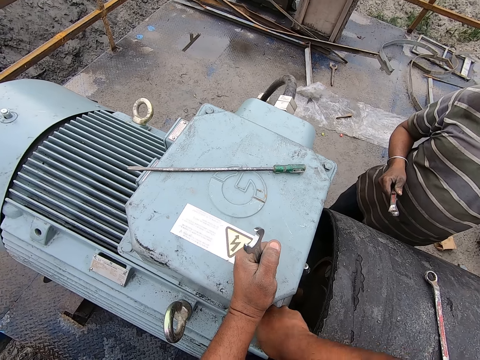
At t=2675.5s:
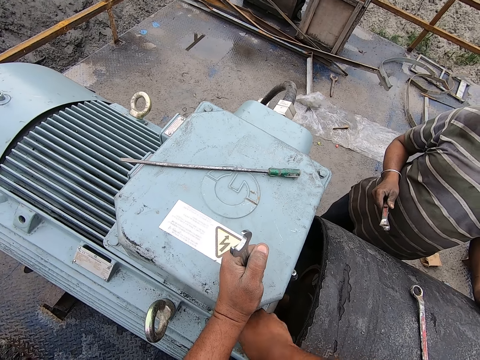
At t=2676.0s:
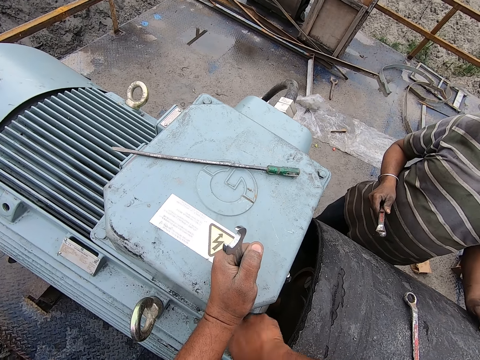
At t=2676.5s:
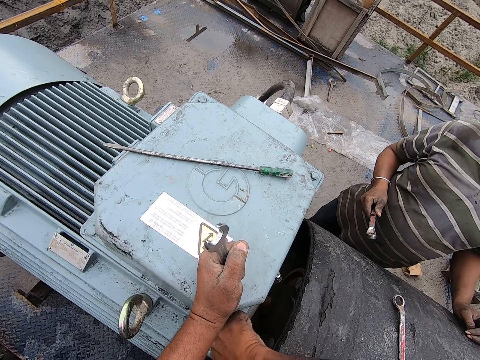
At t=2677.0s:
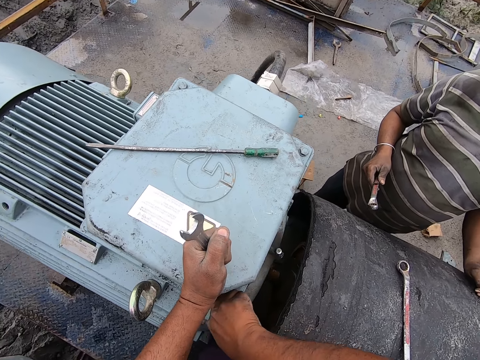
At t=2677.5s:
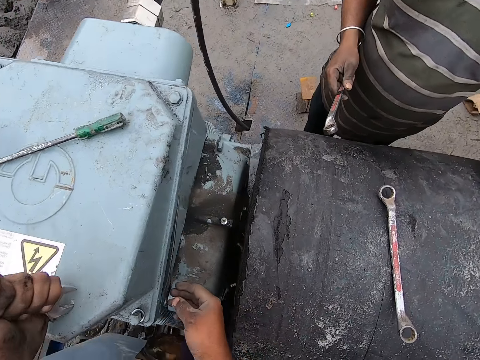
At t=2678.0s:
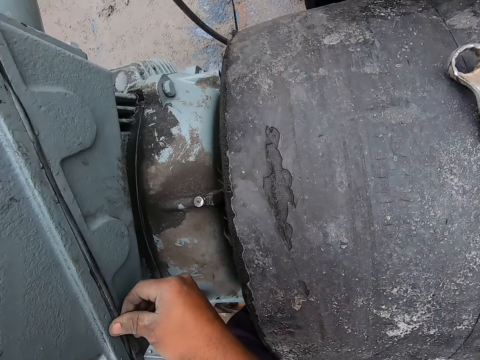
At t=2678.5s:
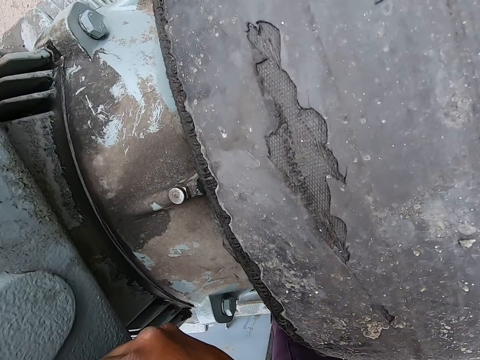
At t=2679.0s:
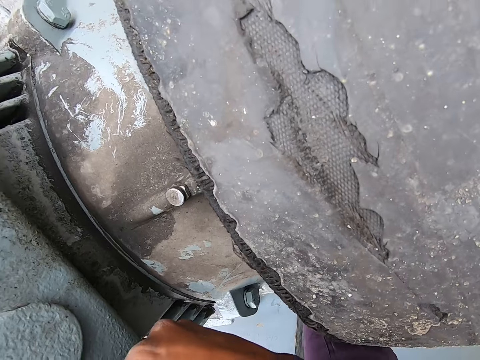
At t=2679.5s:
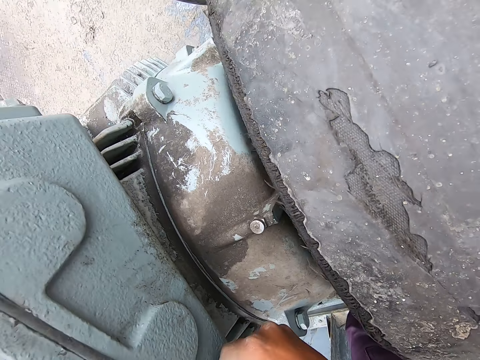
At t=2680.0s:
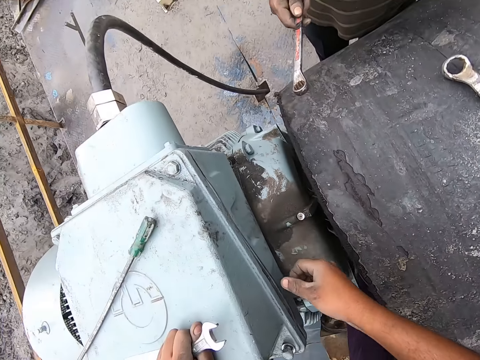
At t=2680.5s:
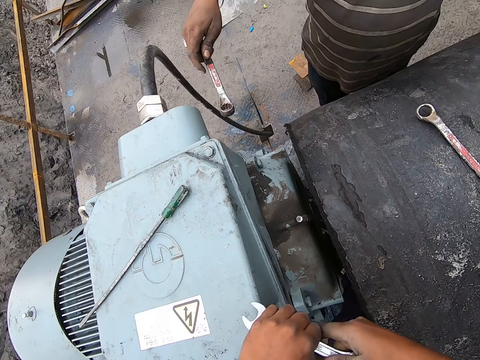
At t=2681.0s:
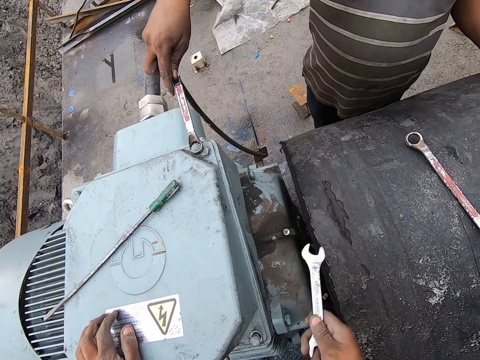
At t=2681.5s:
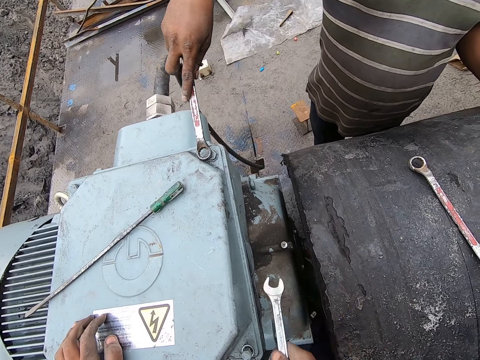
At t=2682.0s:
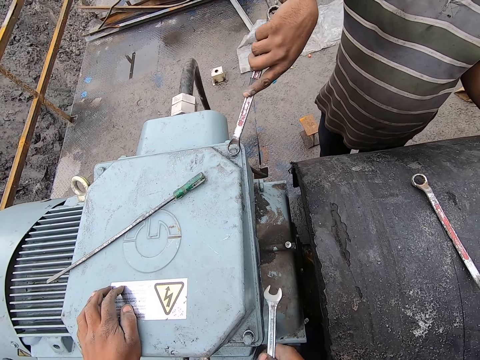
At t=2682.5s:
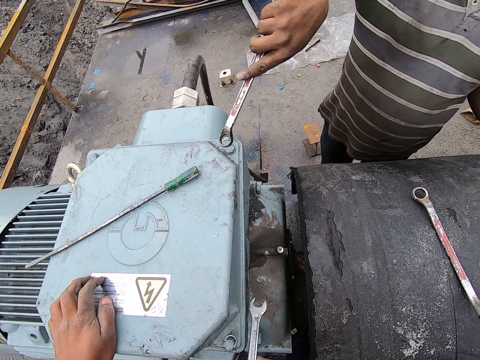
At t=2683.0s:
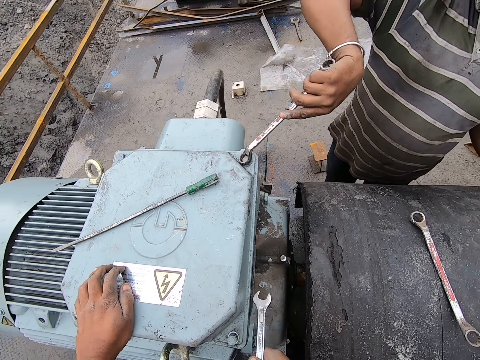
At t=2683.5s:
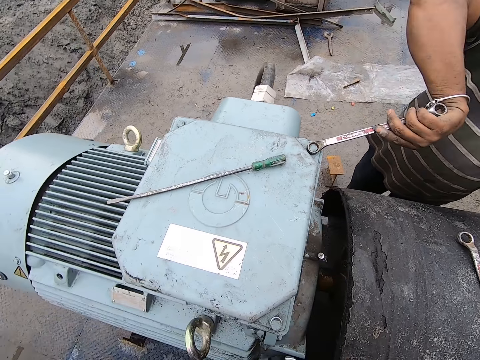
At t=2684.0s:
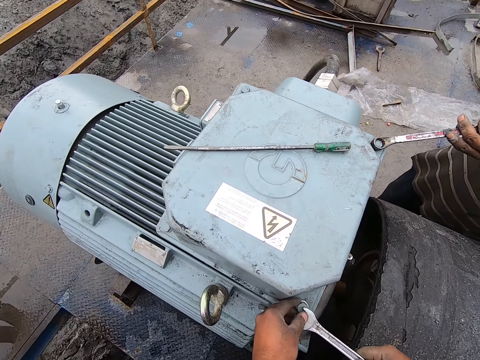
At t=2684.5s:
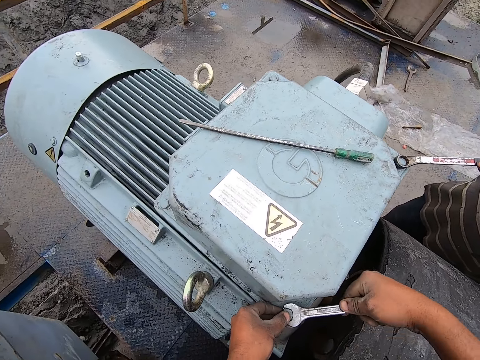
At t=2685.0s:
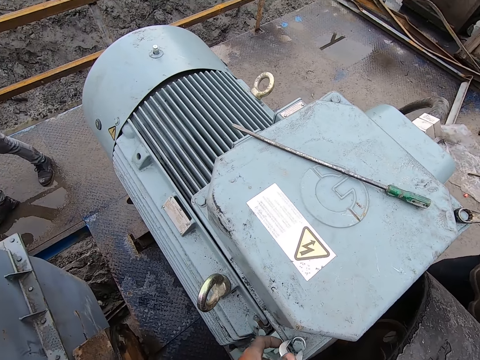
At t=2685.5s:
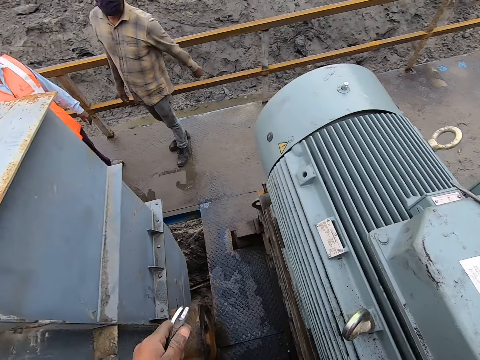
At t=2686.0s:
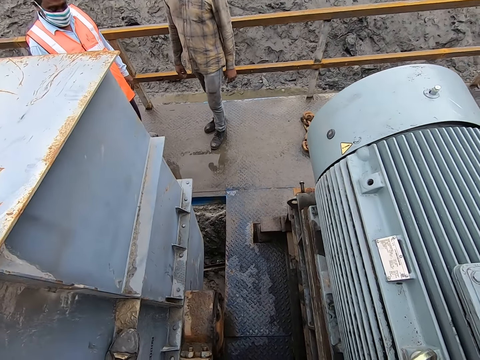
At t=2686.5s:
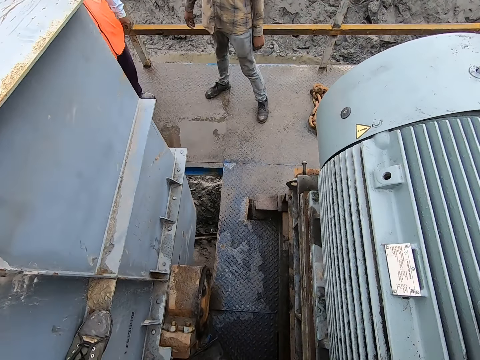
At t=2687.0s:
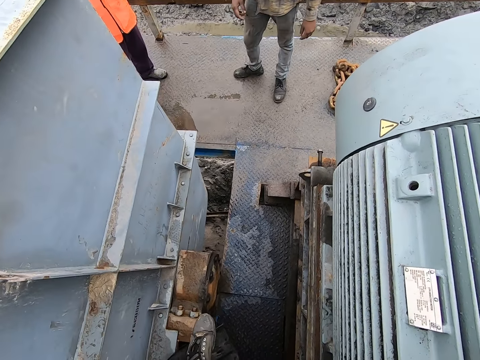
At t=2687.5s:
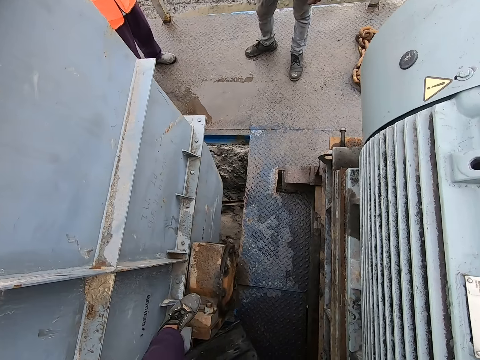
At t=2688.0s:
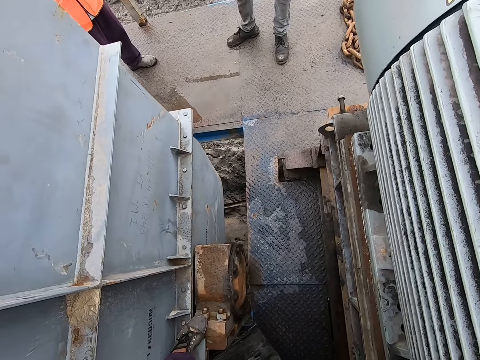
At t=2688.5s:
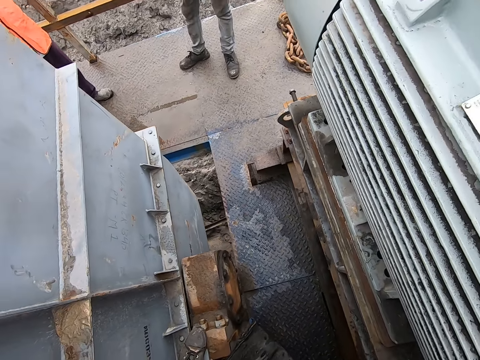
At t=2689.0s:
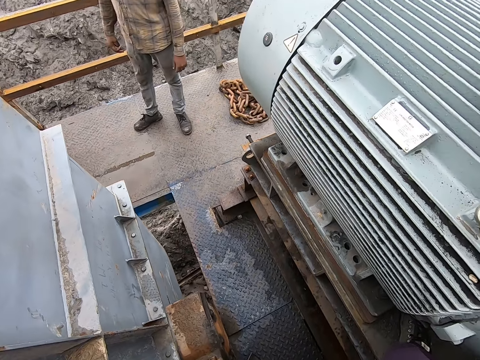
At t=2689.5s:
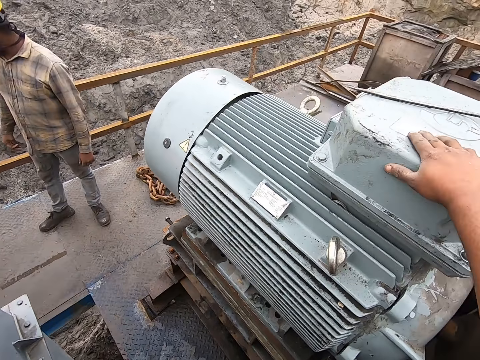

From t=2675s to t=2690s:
The camera wearer tightens the machine. They touch the rubber between the metal. They hit the engine cover with the wrench. They tighten the steel bolt with the wrench. They step on the metal below.

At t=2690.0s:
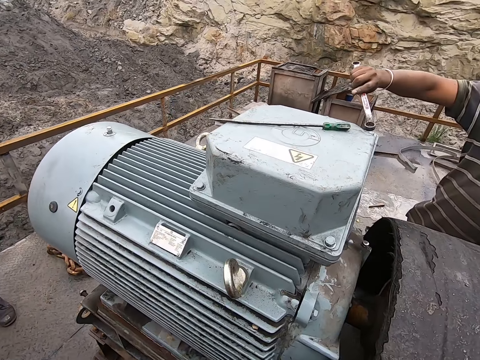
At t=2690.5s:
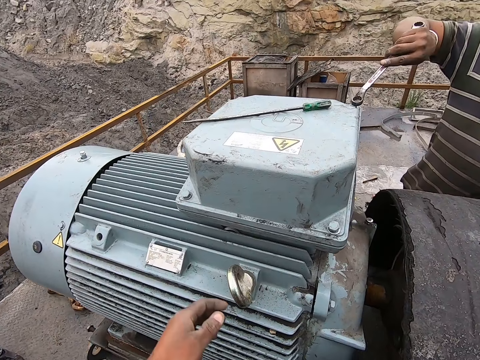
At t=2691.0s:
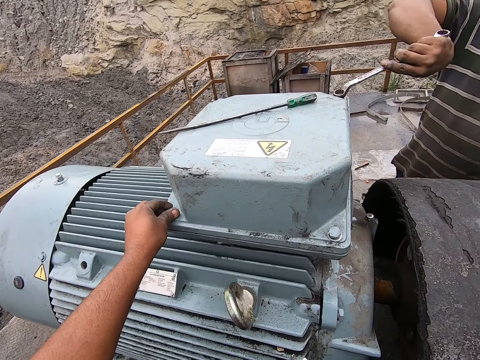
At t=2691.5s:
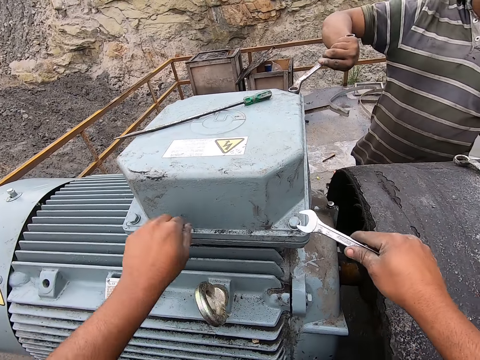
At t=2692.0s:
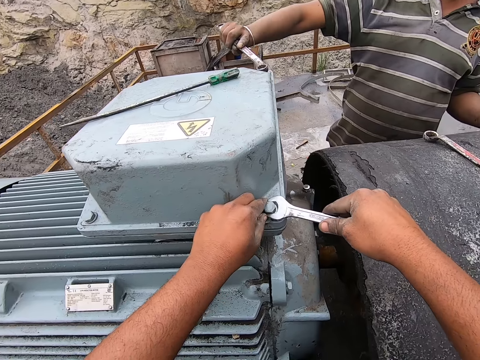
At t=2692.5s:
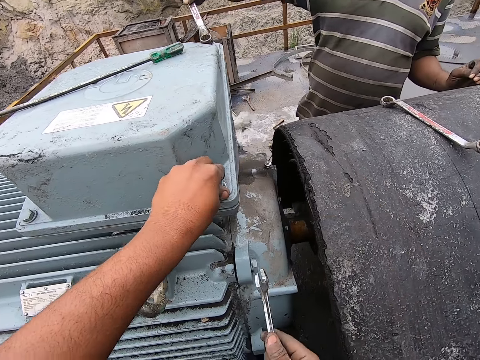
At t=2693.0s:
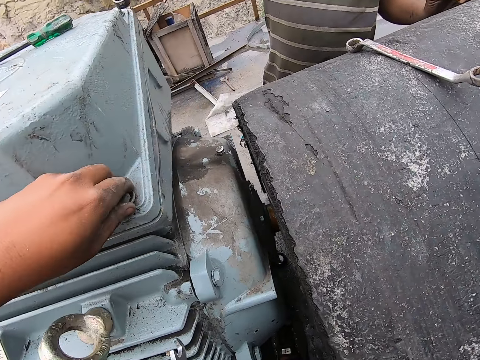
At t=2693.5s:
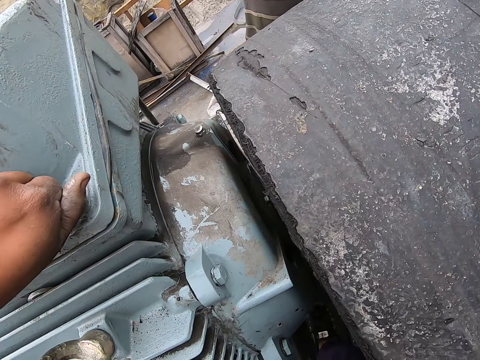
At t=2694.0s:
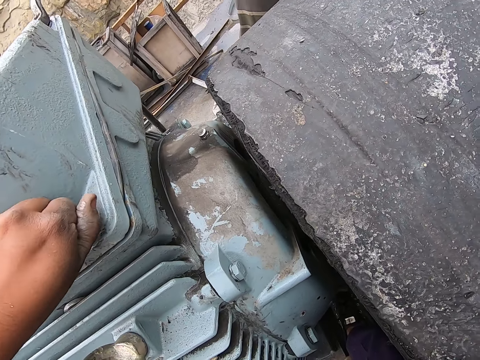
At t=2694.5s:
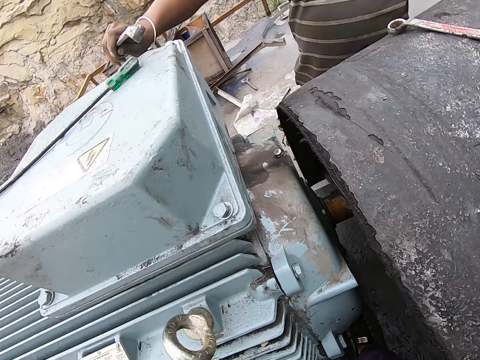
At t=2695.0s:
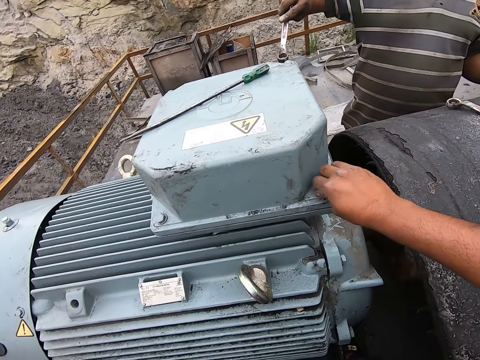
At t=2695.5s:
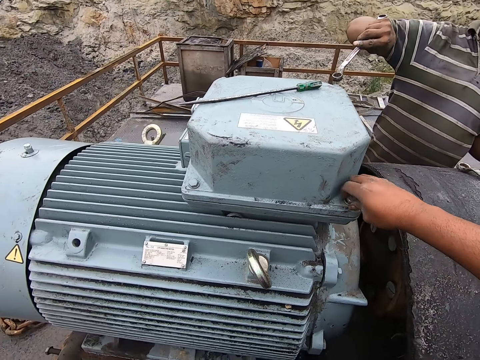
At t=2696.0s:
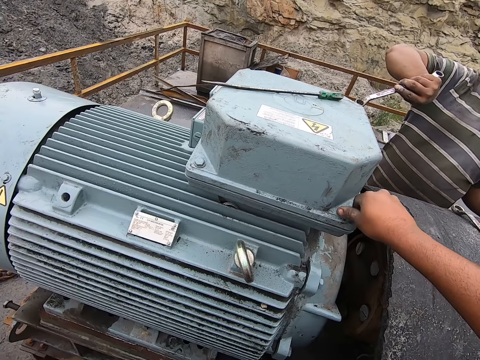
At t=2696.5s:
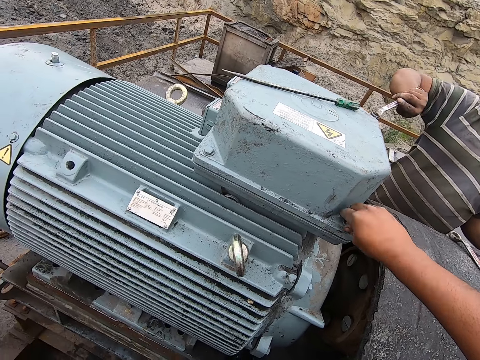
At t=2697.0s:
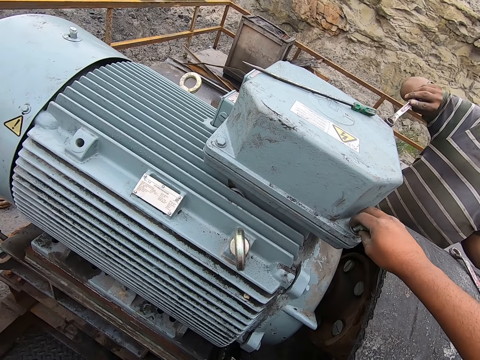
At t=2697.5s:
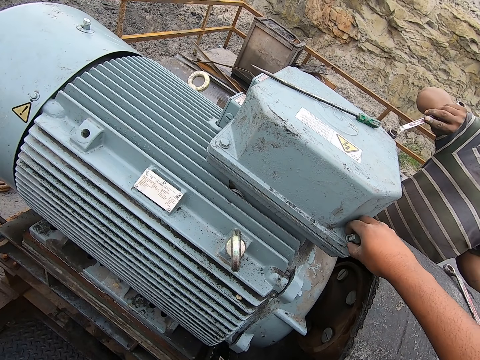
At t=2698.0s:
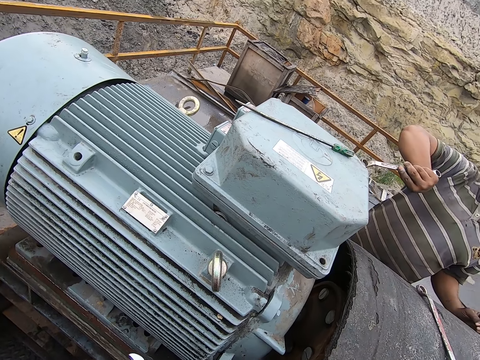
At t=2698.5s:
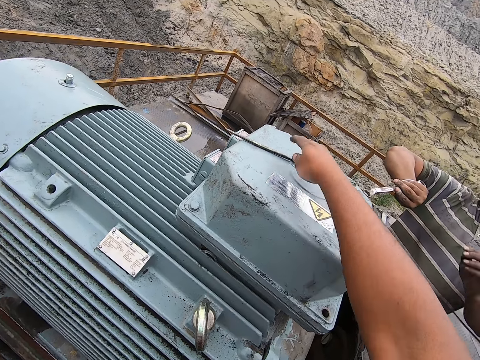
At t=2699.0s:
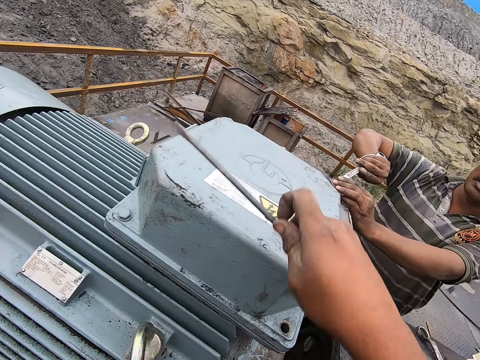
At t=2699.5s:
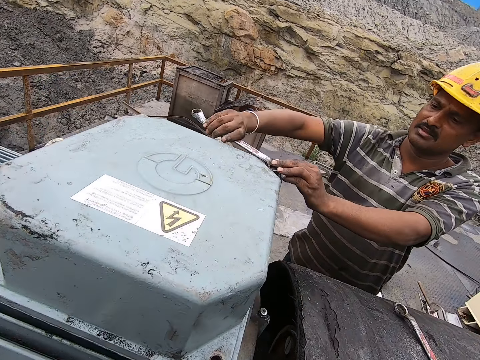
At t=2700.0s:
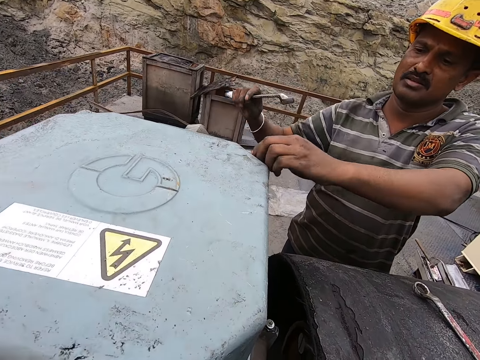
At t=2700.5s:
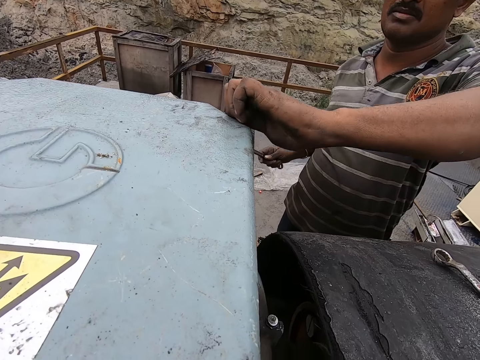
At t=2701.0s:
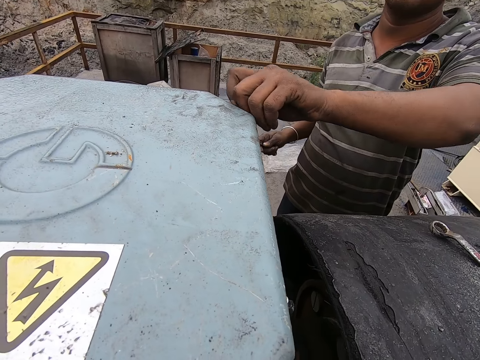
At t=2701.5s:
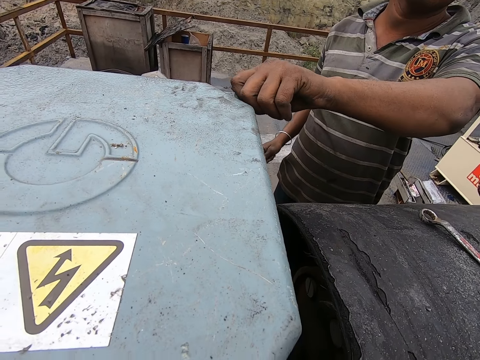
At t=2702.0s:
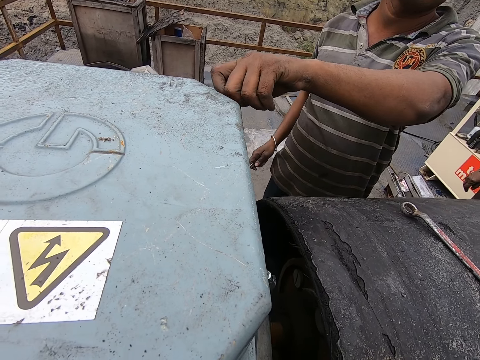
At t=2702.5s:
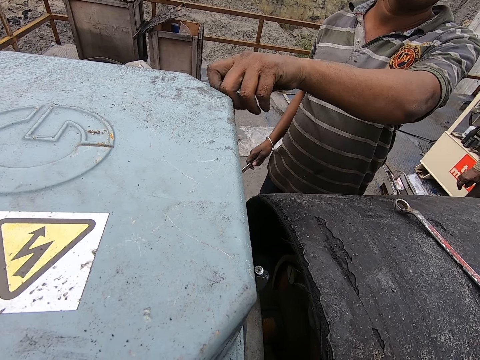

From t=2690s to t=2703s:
A man tightens the machine. The camera wearer loosens the steel bolt with the left hand. They loosen the steel bolt with the right hand. They remove the bolt. They pick up a screwdriver.
